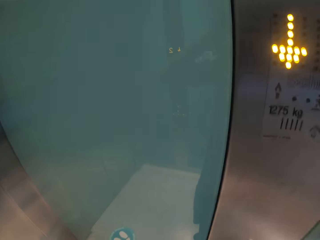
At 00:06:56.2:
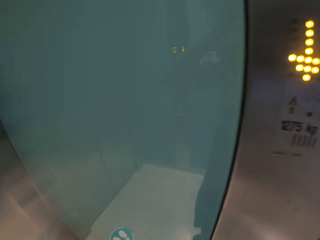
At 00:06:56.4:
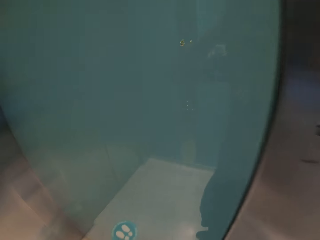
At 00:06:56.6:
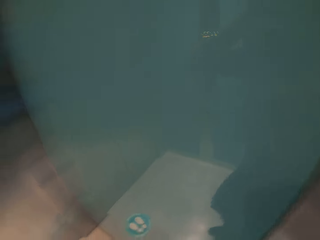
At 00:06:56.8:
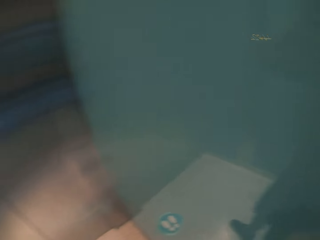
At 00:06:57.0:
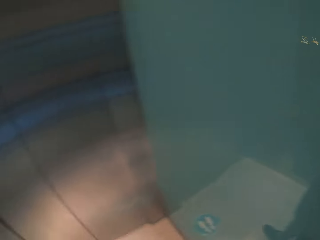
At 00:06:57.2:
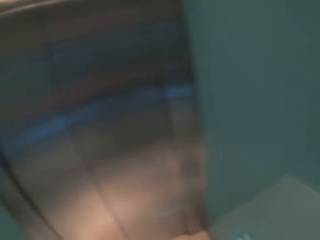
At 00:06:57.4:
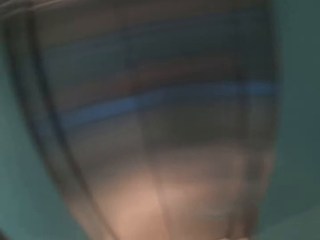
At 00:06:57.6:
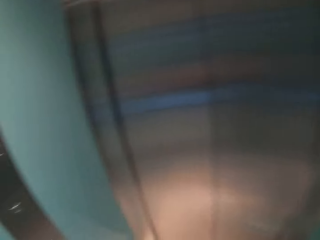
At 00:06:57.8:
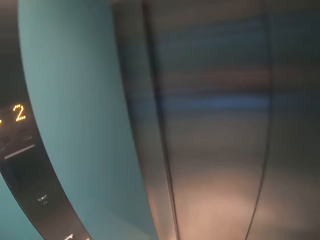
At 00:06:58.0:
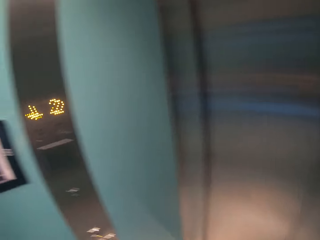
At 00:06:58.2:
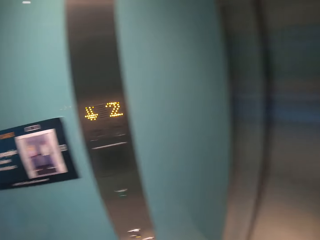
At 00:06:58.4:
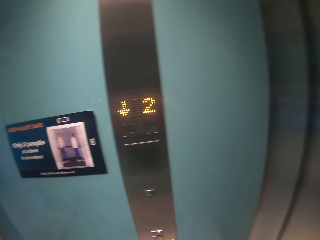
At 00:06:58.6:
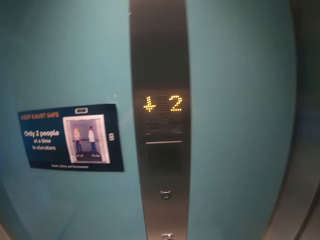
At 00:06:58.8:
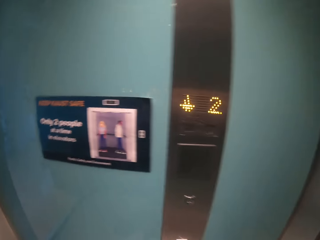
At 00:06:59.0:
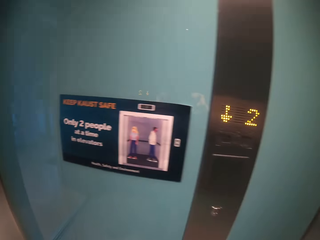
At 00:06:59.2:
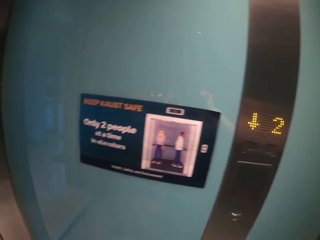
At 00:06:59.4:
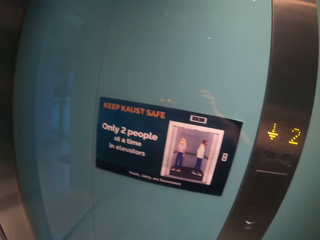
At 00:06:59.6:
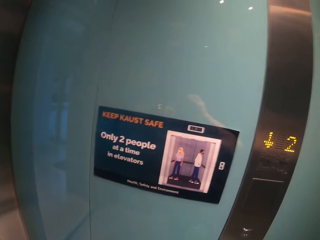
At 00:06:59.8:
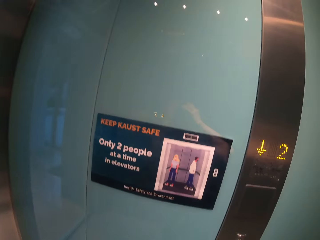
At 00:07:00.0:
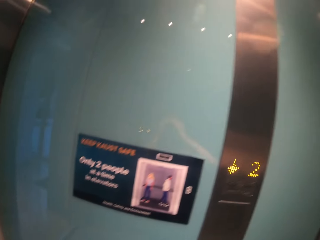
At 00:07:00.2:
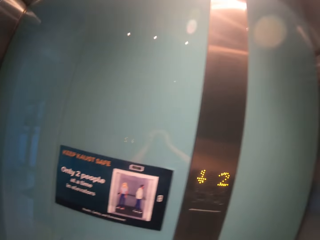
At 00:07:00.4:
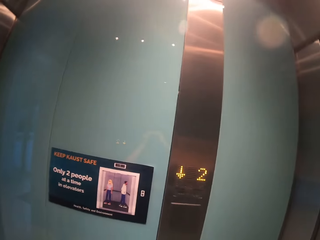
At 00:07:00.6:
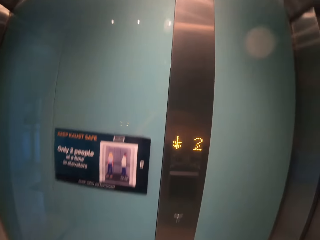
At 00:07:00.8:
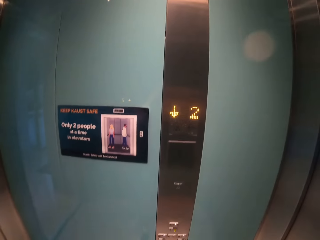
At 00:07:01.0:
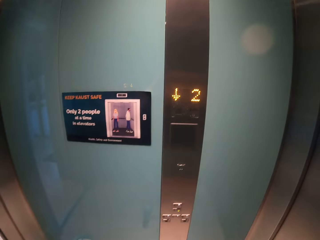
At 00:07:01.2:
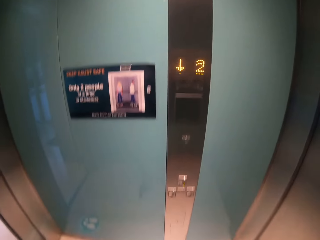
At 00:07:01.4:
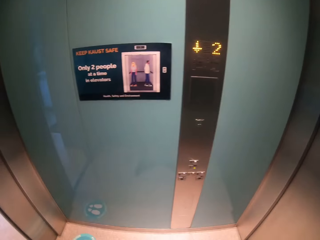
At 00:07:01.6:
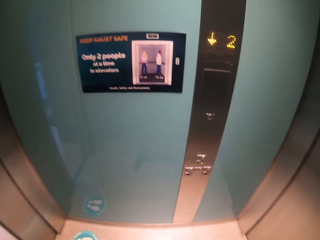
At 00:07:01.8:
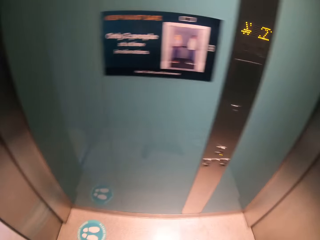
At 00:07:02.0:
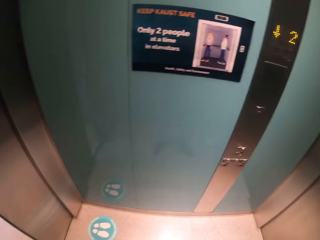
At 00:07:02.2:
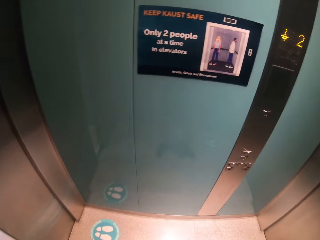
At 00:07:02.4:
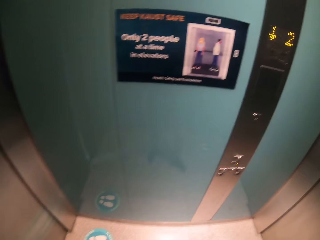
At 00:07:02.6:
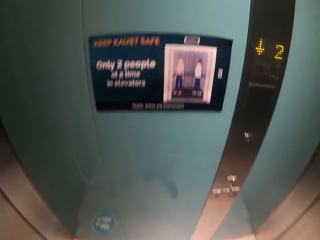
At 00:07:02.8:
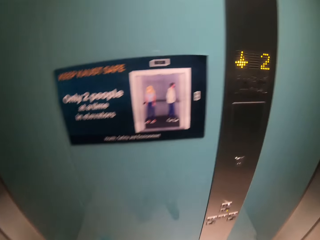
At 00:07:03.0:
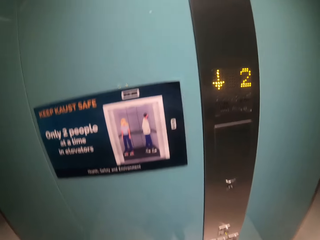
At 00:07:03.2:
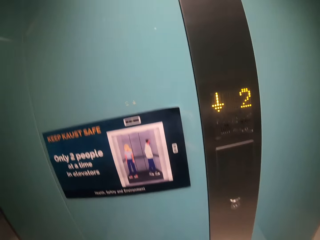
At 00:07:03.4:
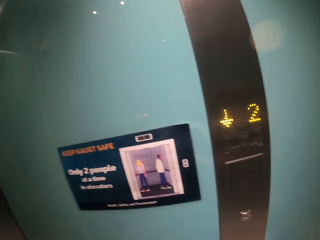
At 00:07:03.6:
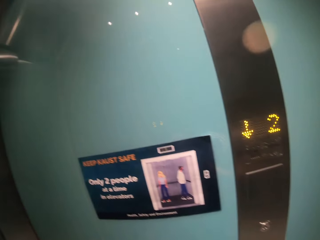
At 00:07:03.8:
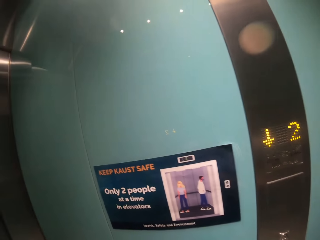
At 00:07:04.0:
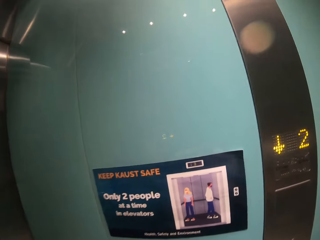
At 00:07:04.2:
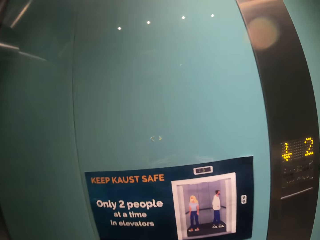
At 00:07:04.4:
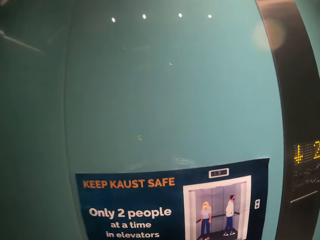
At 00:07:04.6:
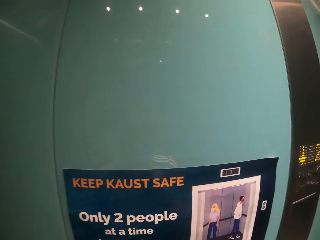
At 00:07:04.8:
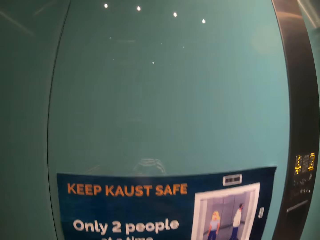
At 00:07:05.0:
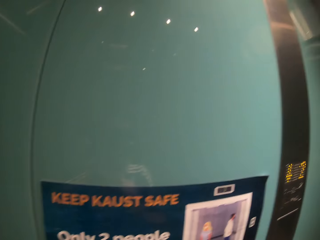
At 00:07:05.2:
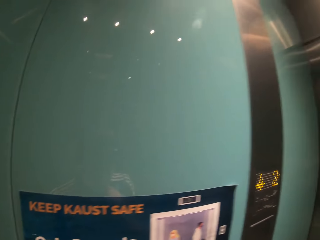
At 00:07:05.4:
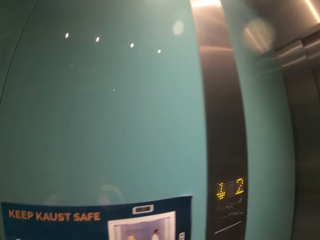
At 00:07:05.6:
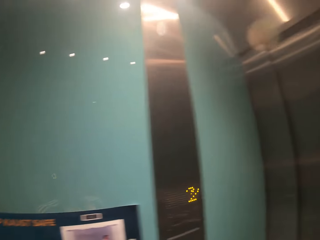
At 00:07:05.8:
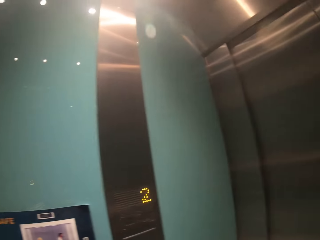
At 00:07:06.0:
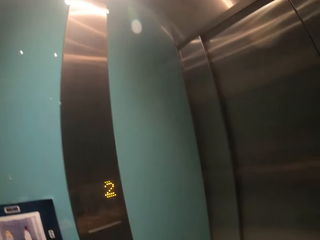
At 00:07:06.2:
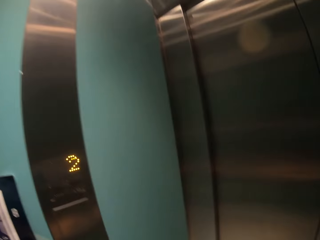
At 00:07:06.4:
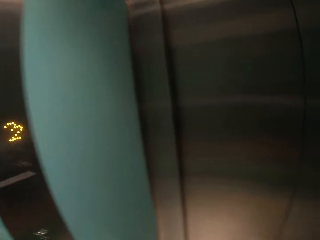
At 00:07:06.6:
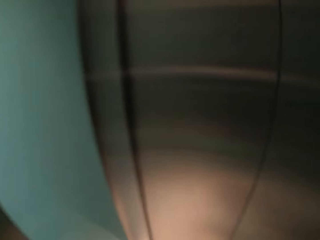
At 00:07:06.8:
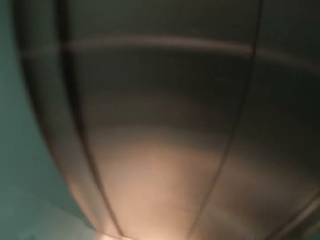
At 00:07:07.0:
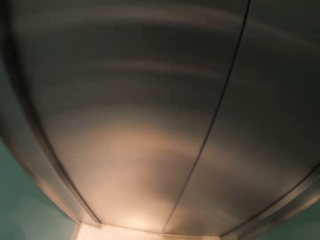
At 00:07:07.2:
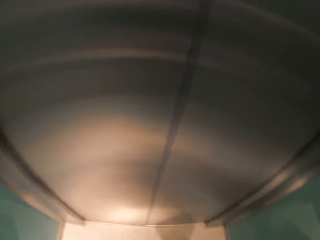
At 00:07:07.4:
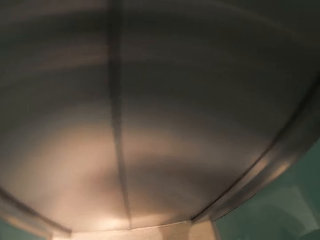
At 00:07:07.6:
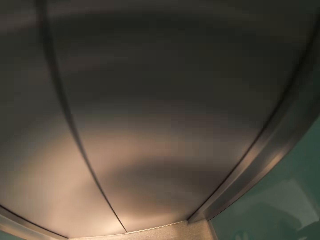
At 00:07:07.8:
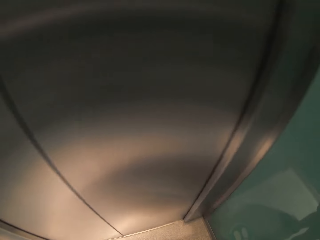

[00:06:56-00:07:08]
The camera wearer turns around.

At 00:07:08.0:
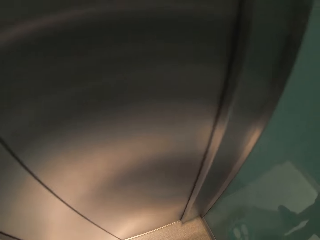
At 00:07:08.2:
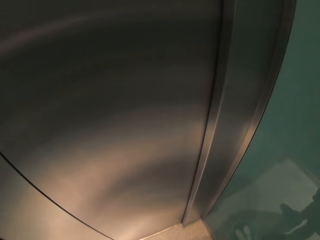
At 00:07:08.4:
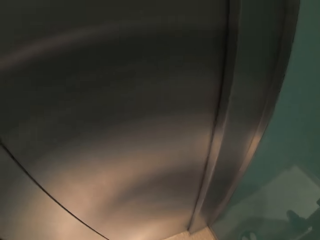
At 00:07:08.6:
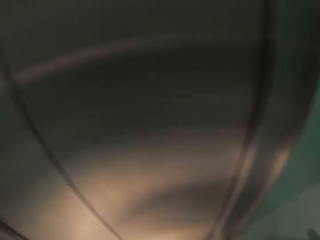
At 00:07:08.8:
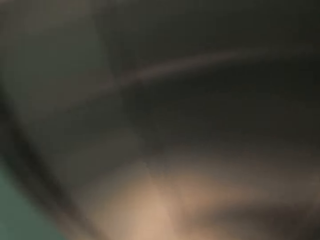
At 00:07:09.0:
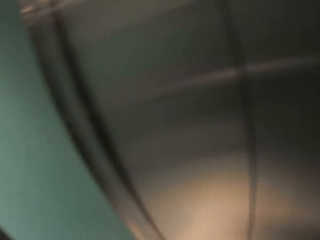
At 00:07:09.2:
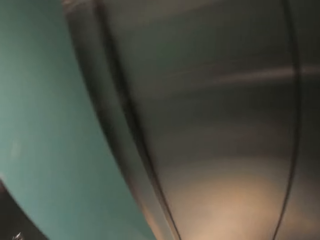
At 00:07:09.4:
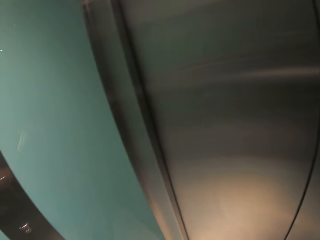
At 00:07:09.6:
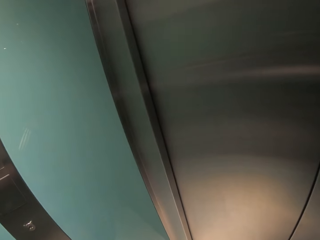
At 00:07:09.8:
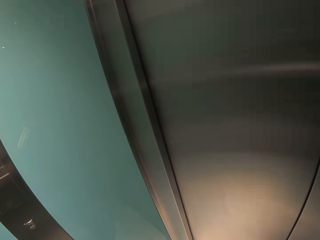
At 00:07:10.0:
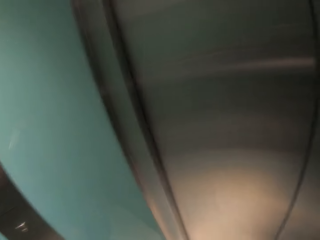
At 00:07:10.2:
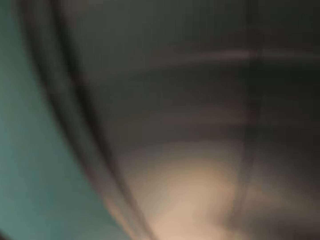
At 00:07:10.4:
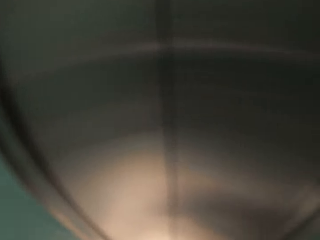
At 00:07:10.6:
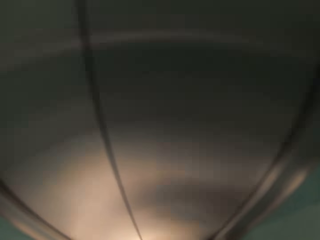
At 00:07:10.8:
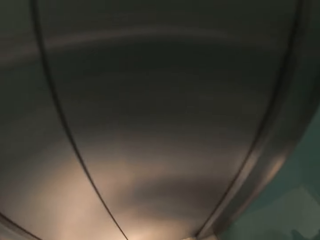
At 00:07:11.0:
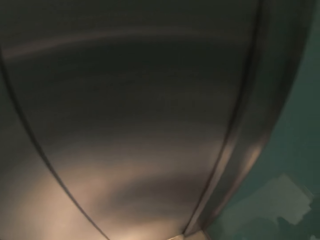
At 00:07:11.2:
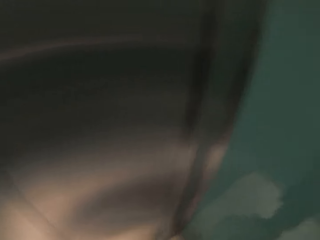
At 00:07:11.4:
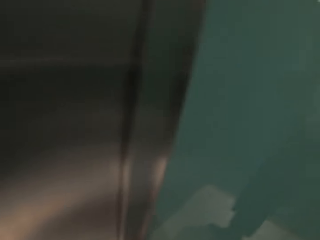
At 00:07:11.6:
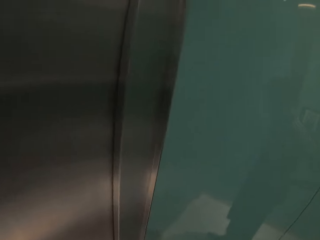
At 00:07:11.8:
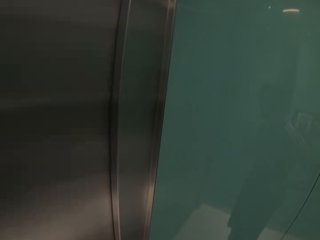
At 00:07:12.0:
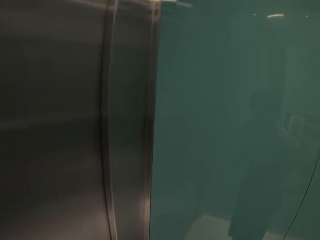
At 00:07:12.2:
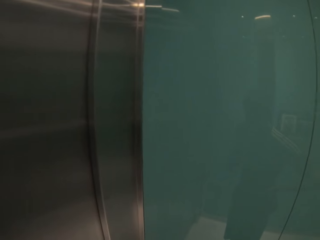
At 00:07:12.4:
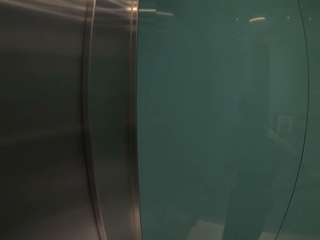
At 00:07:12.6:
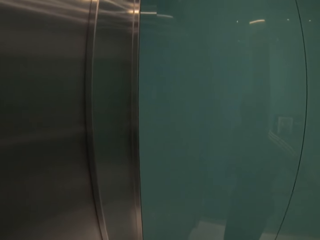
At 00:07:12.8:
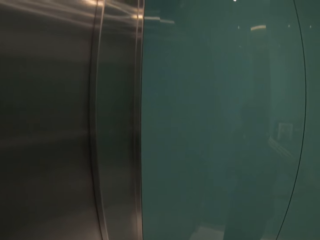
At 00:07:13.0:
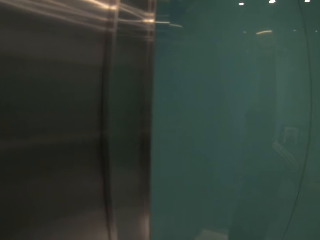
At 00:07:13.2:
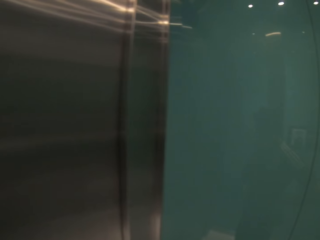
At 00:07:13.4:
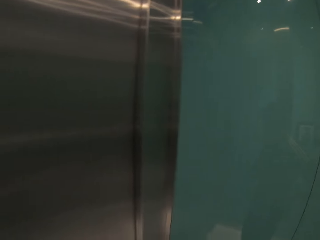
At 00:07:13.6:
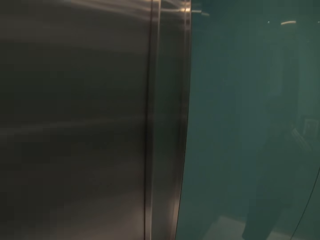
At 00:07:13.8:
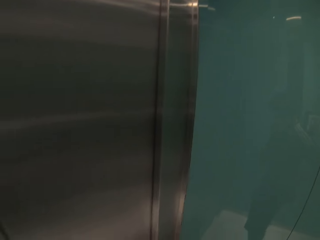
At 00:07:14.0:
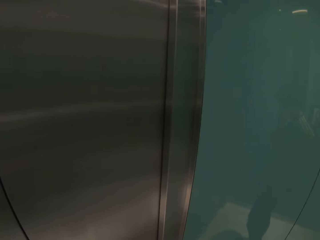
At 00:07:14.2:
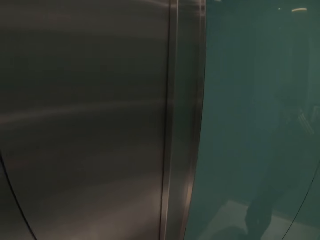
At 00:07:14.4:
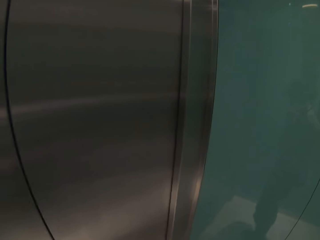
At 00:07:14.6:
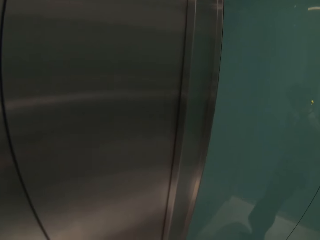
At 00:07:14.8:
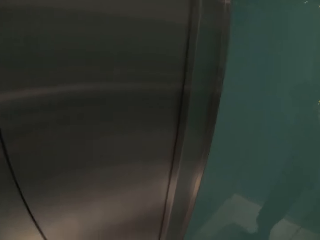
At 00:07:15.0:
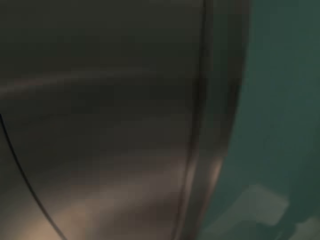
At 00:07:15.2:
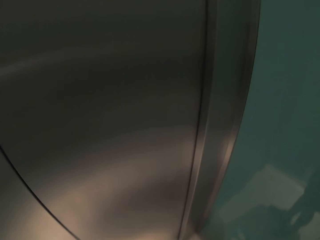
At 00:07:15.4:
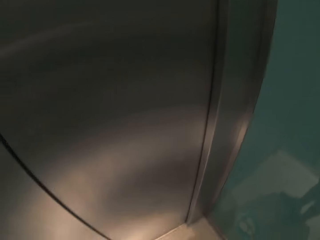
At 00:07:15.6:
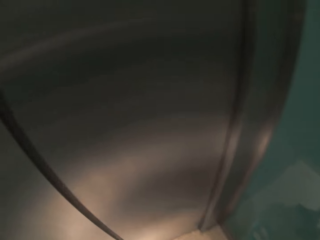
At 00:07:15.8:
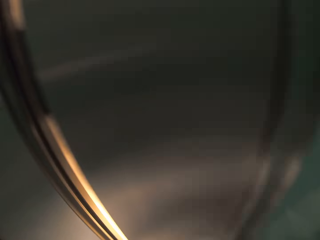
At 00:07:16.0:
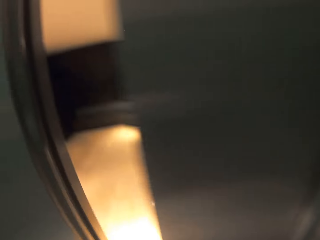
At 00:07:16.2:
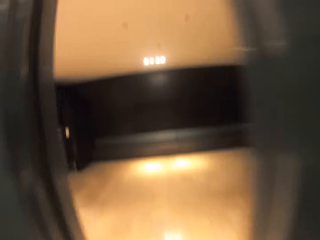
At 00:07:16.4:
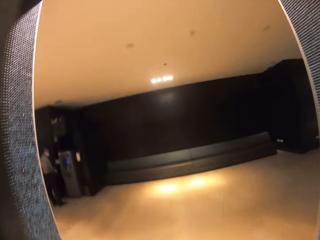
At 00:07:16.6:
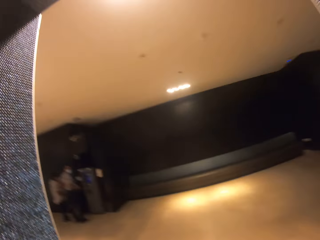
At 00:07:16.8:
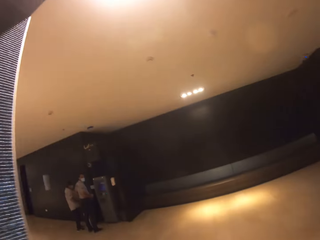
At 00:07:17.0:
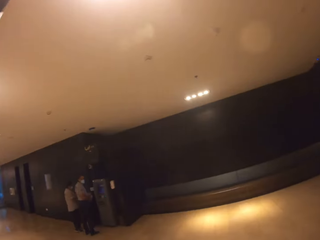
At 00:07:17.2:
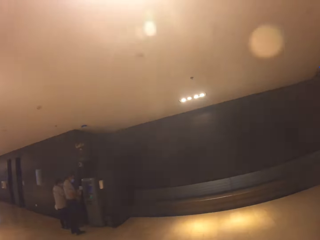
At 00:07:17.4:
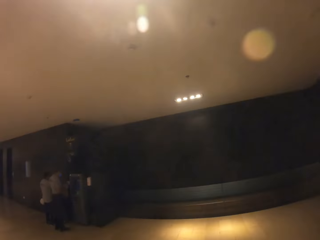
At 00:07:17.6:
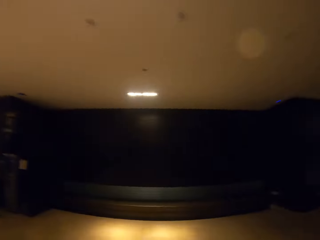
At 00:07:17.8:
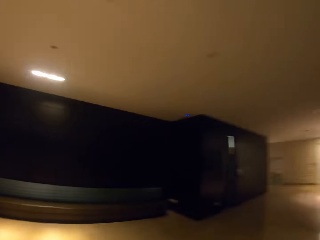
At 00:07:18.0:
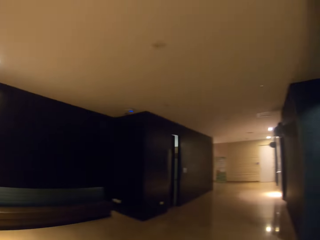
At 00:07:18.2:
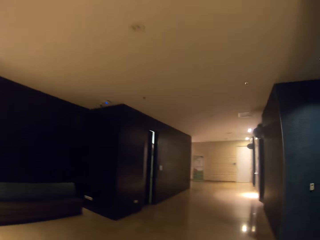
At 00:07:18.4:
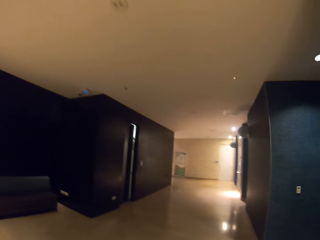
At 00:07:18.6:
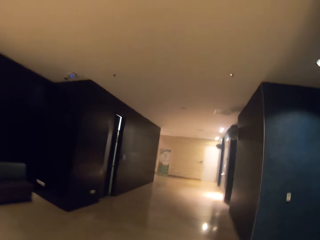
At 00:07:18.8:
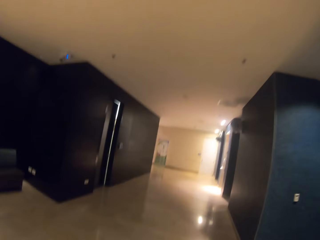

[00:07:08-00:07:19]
The camera wearer walks out of the elevator in the building.
